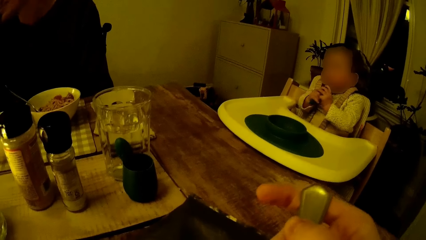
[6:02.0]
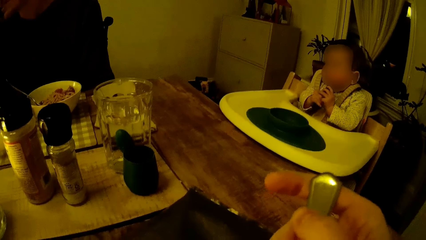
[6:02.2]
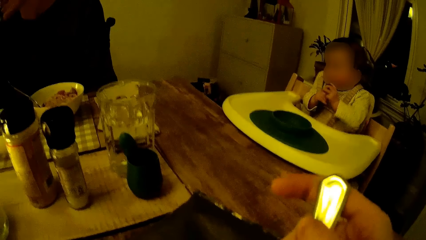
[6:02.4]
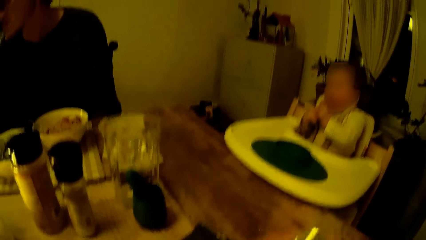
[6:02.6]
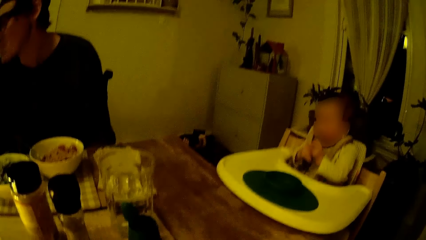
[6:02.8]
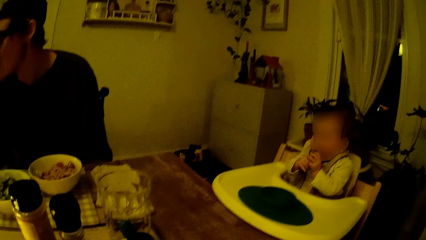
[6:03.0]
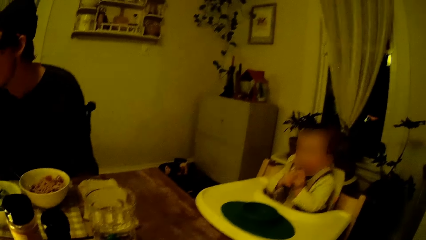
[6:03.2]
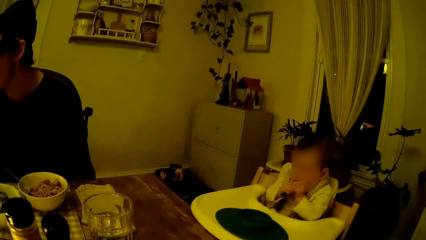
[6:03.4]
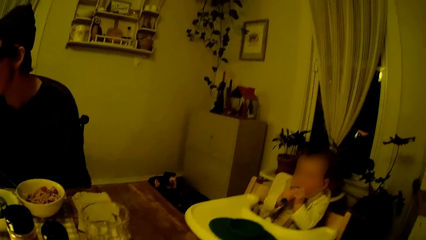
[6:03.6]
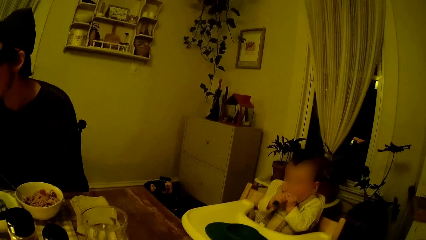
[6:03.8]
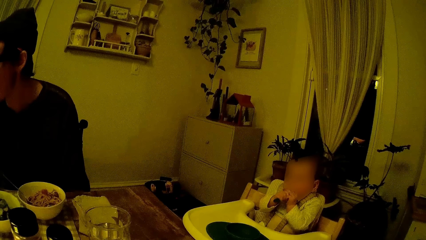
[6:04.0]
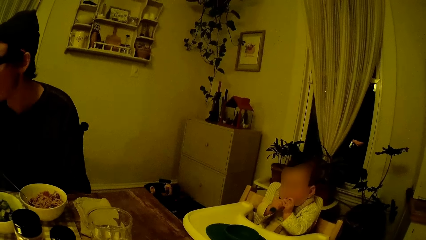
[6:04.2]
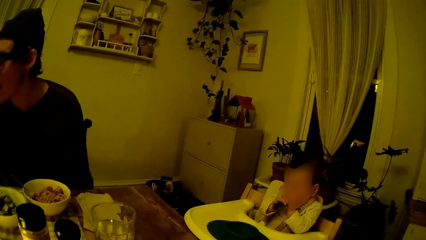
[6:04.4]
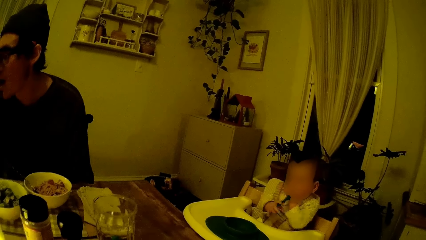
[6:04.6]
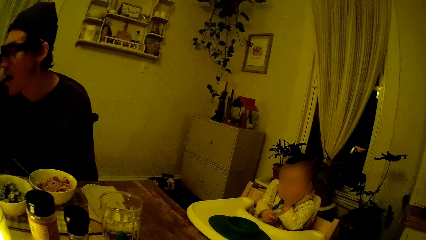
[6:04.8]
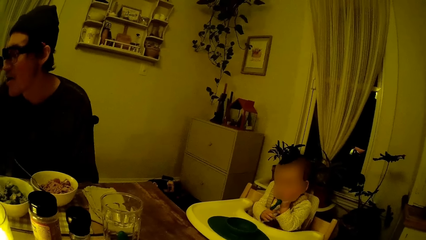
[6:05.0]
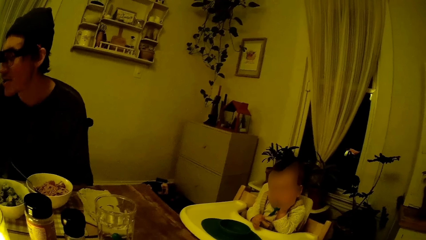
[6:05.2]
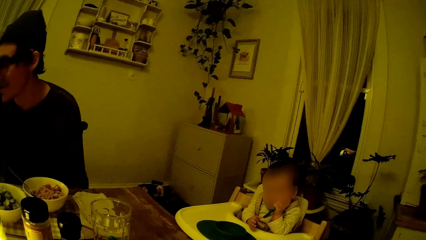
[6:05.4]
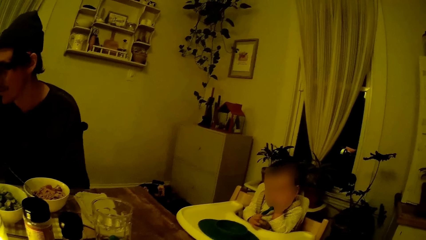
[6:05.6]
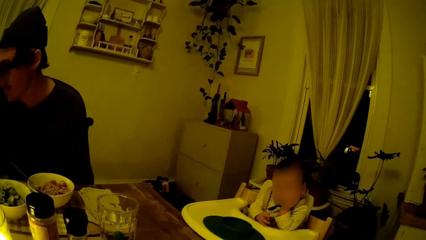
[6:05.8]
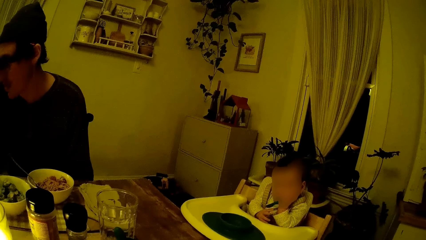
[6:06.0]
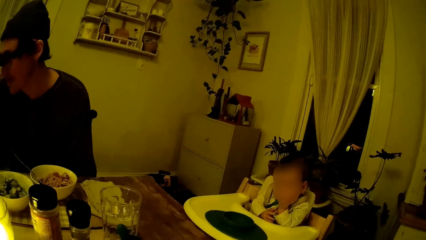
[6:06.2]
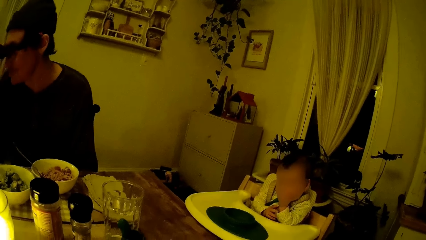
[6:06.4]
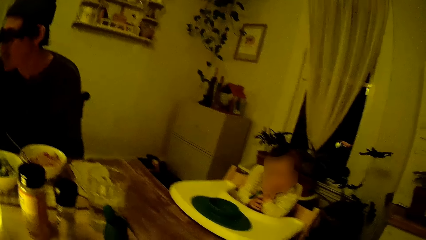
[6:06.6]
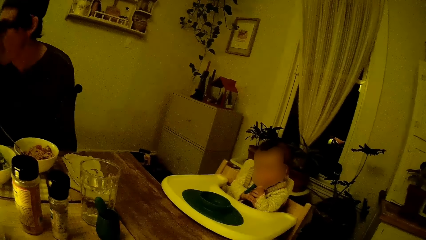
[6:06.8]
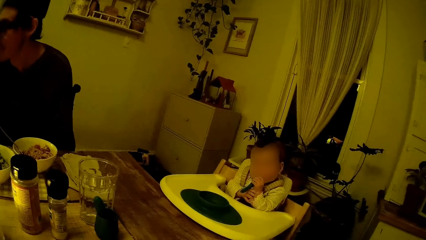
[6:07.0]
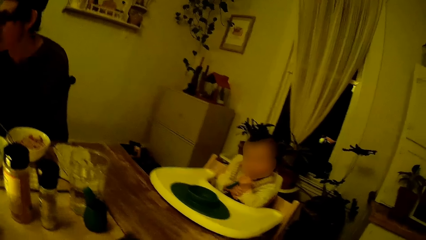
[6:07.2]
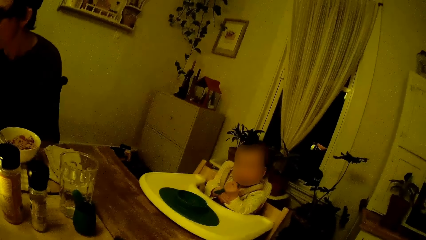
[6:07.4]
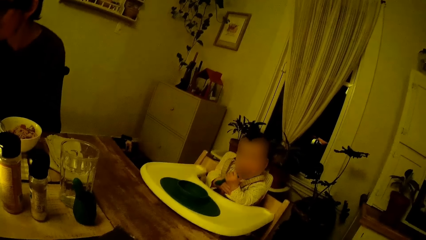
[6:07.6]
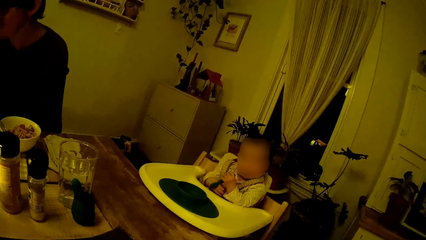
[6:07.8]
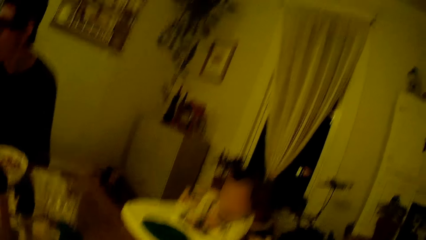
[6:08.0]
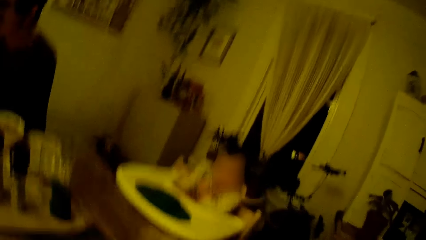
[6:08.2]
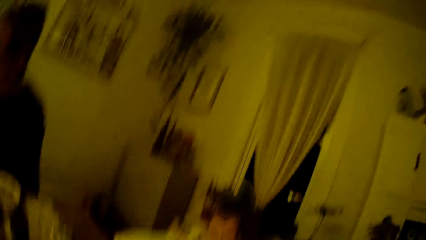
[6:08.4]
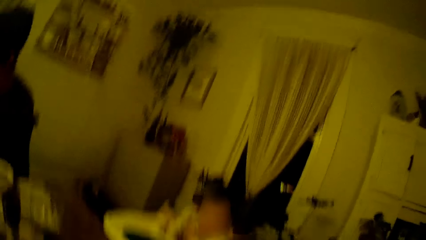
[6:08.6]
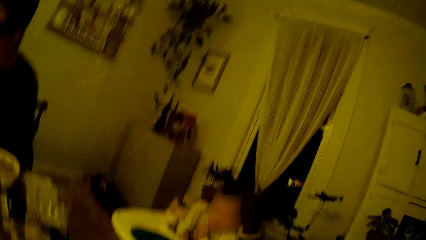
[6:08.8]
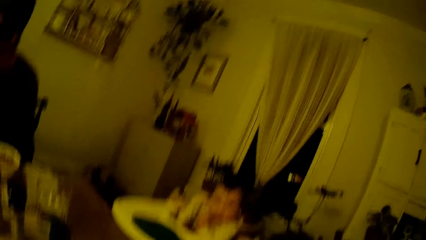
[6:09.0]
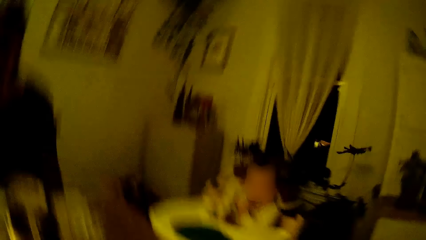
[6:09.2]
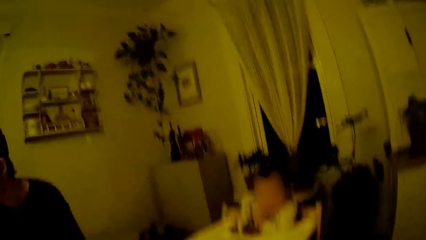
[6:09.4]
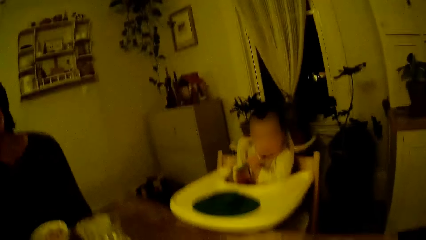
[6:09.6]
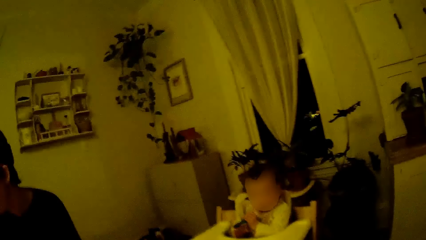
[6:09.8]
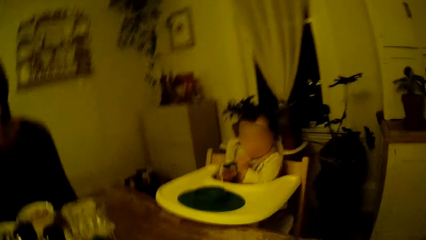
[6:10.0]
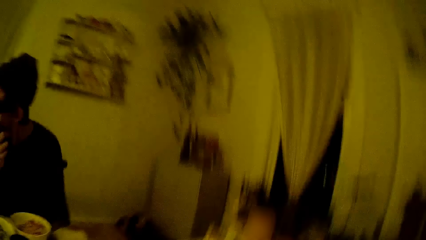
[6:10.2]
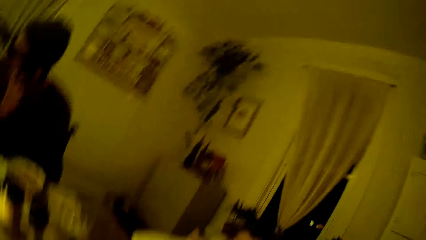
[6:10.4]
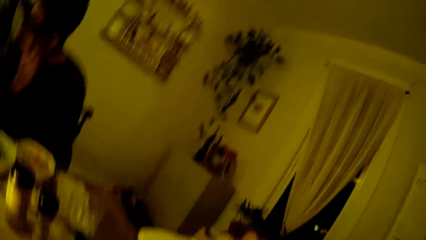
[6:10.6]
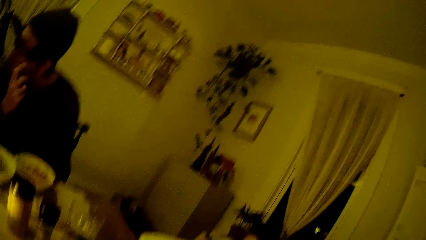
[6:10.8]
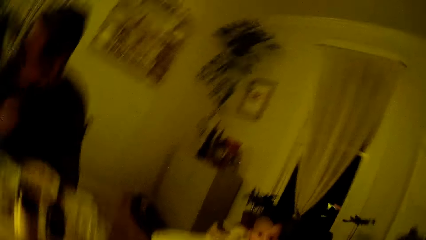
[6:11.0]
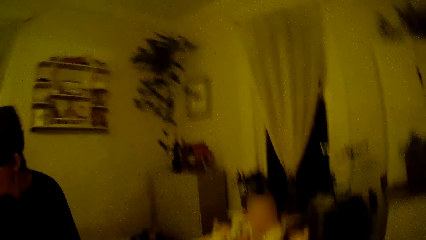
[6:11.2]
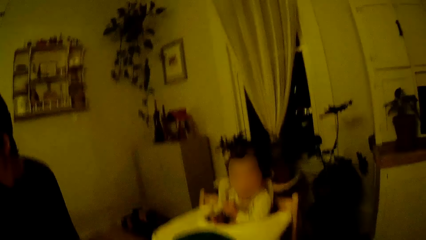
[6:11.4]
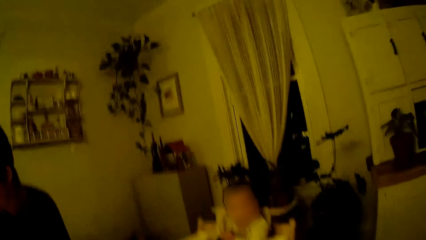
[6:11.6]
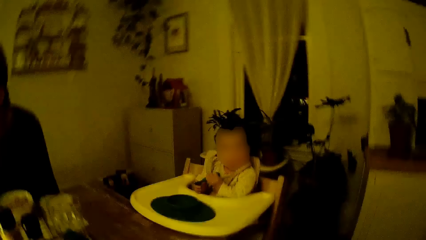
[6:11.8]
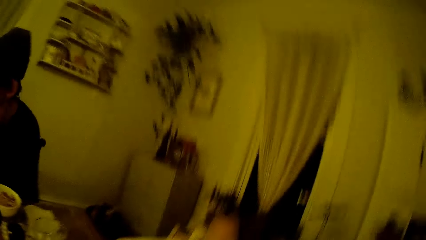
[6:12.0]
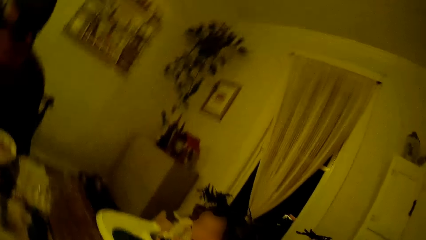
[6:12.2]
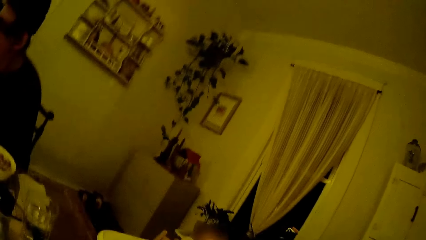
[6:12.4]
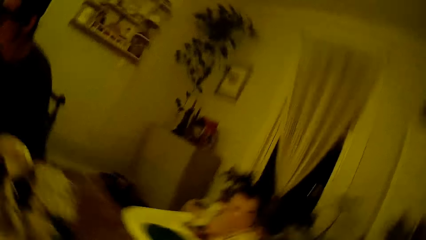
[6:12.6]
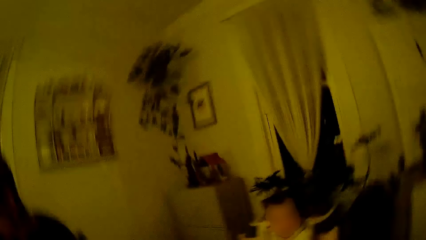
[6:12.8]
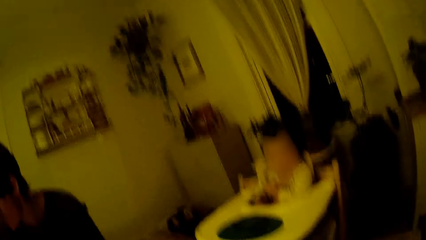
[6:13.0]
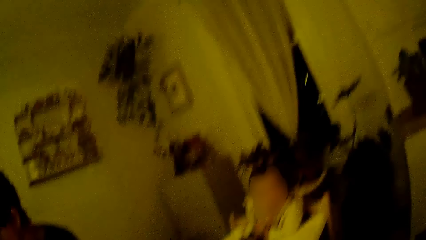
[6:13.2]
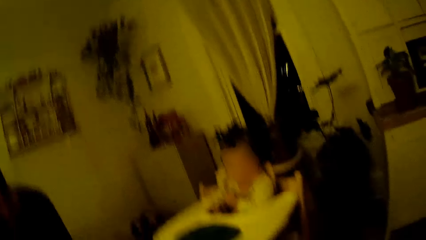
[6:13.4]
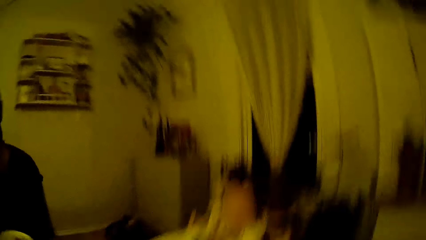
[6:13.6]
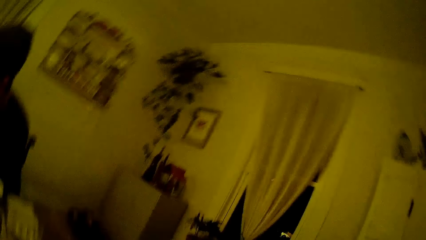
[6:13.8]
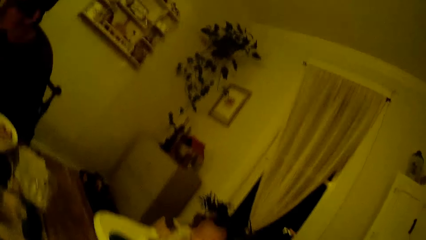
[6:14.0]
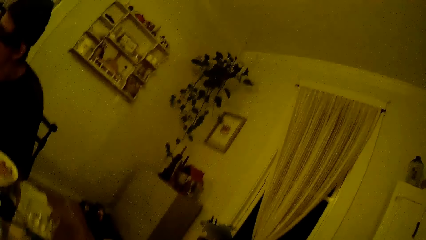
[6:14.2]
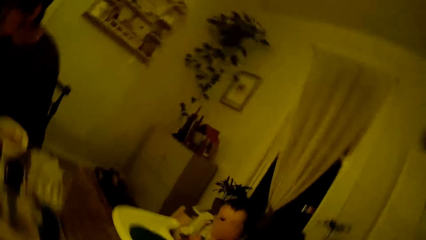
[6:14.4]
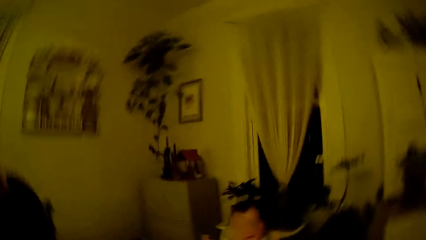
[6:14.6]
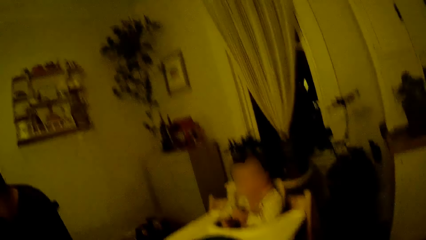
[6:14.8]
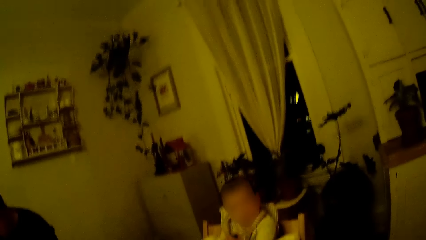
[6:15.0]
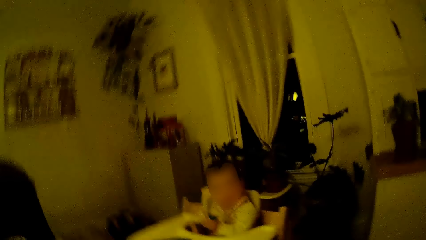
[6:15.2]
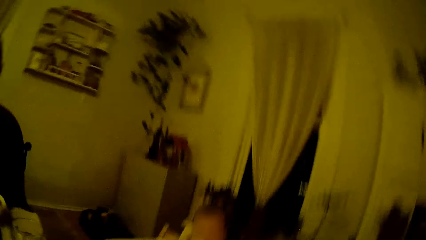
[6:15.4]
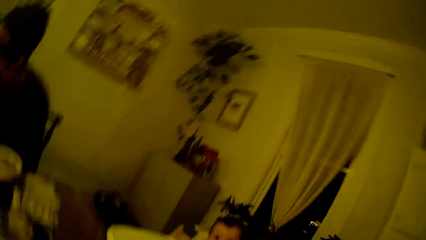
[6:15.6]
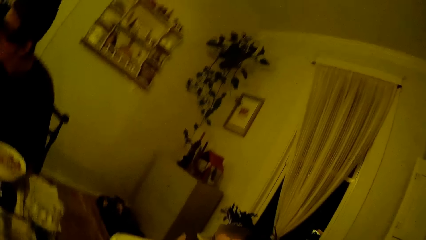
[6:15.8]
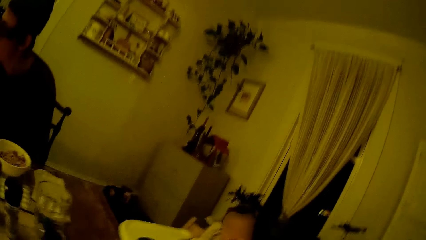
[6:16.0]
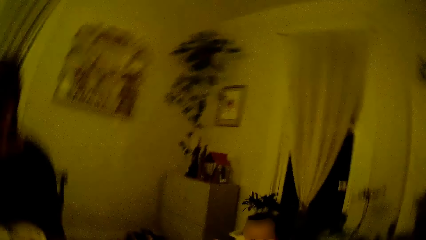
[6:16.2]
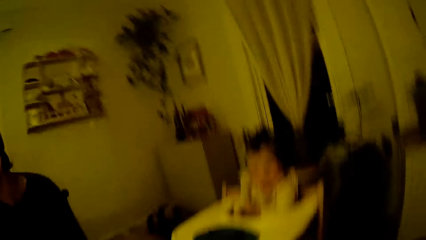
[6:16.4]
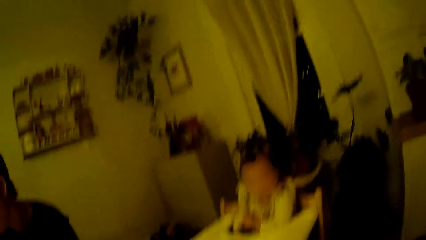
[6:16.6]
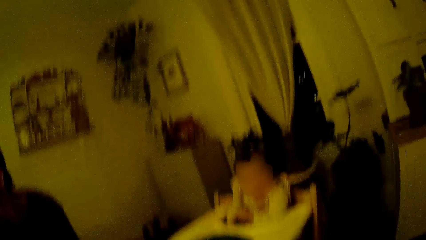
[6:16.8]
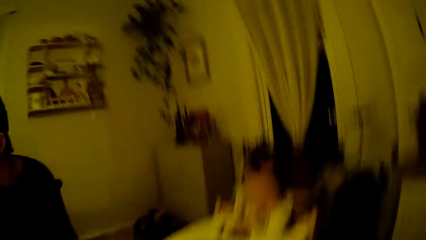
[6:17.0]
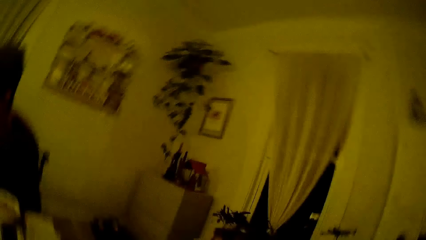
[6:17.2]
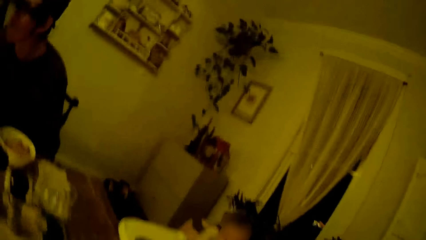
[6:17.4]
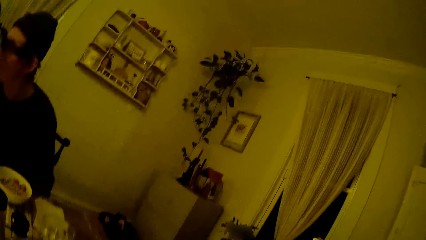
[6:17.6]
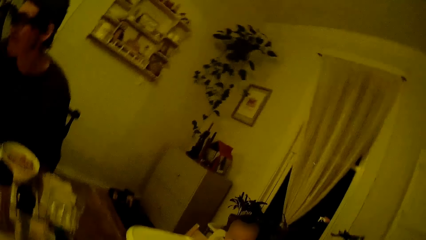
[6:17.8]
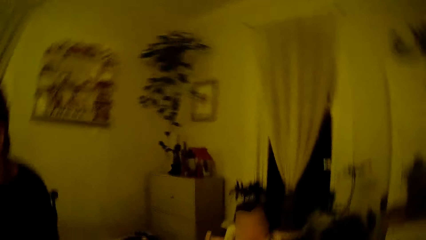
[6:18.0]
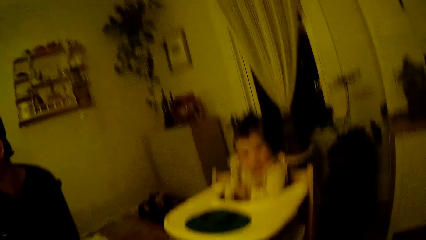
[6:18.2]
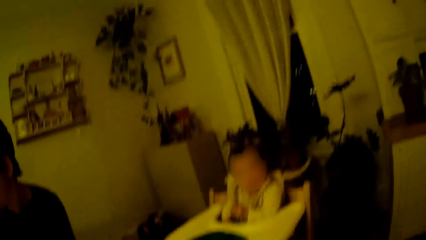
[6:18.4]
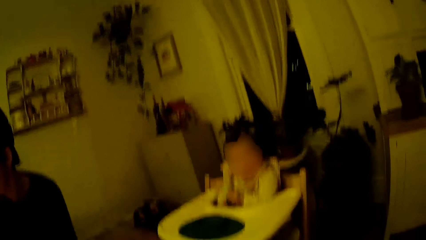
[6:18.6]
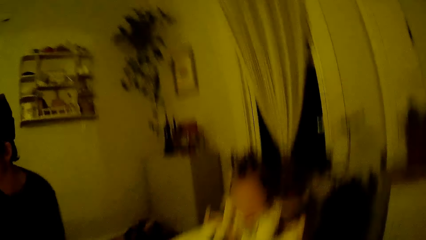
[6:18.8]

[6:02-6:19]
The camera wearer holds a spoon in her right hand. The man scratches the face.
